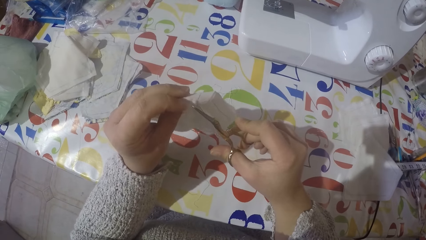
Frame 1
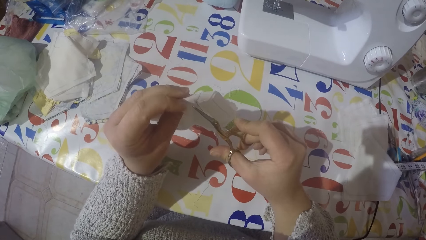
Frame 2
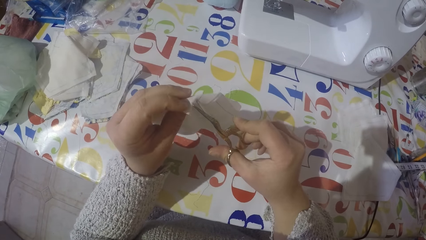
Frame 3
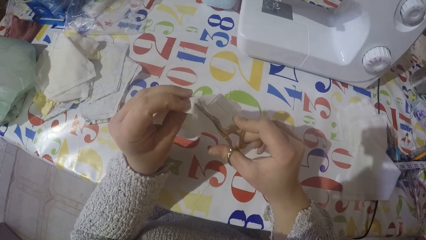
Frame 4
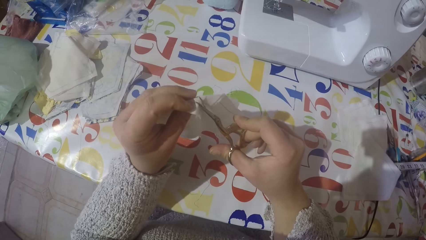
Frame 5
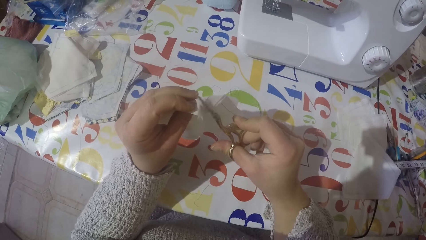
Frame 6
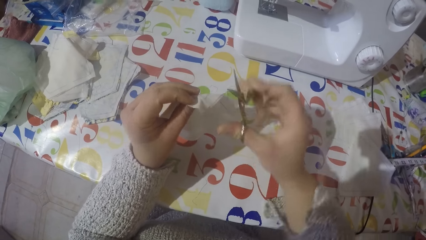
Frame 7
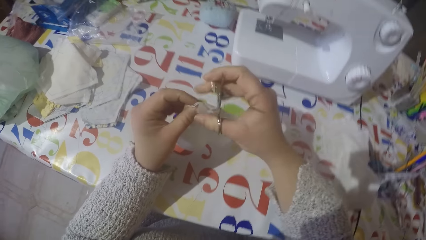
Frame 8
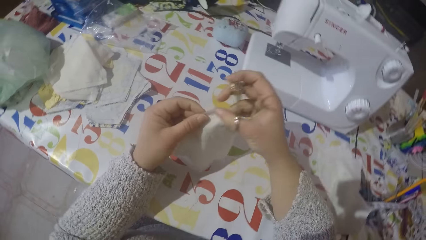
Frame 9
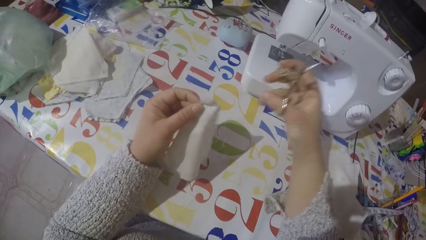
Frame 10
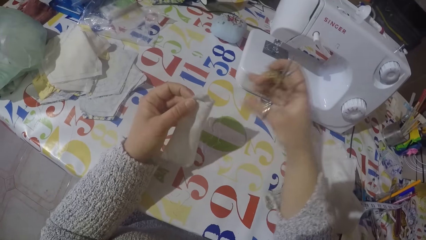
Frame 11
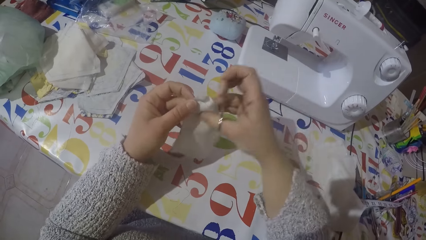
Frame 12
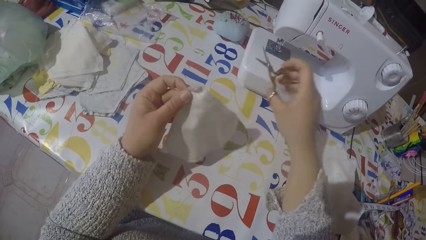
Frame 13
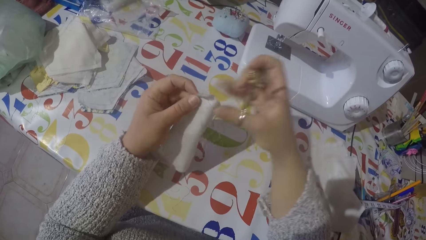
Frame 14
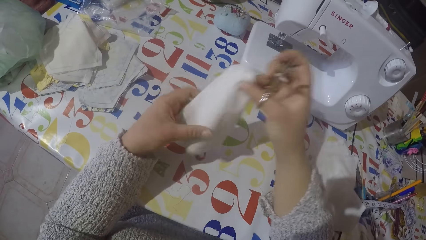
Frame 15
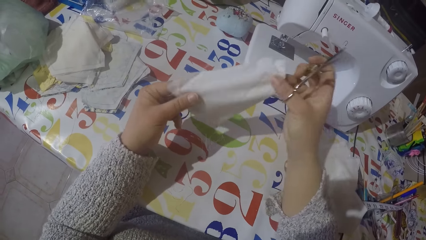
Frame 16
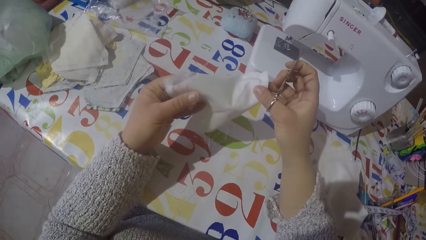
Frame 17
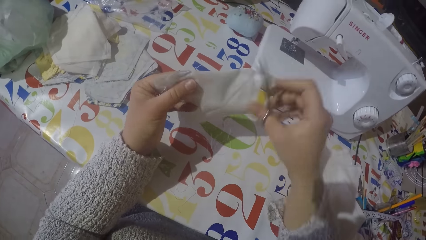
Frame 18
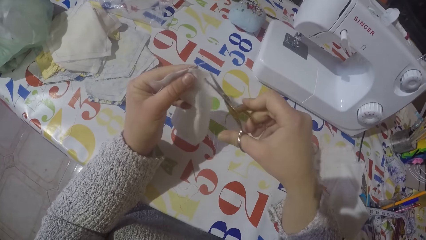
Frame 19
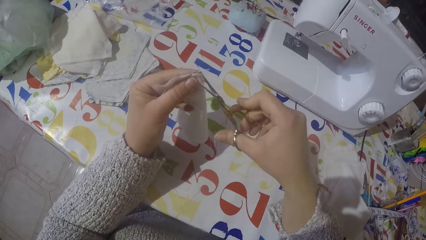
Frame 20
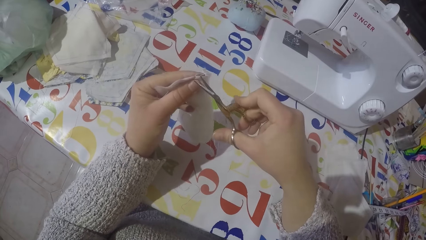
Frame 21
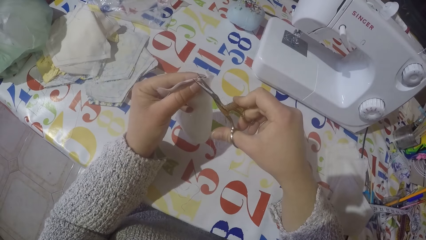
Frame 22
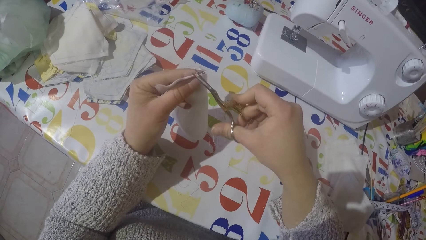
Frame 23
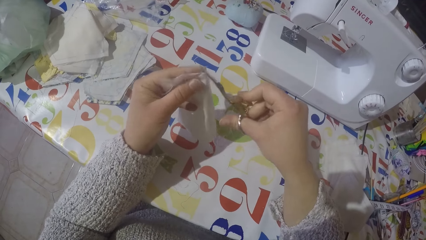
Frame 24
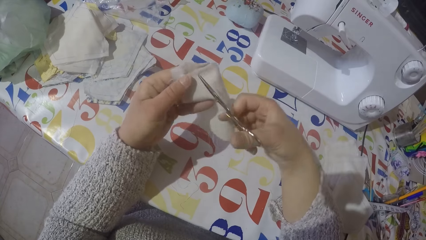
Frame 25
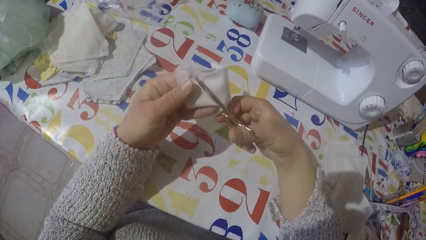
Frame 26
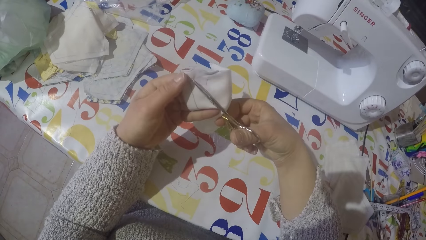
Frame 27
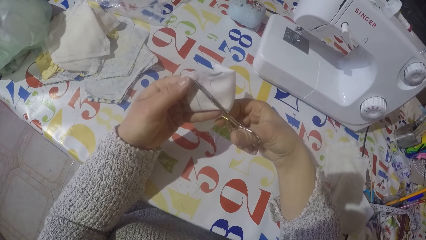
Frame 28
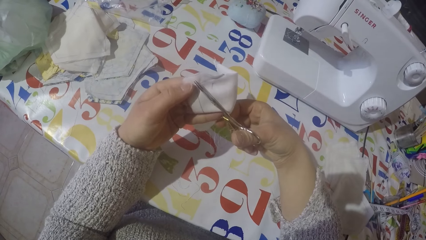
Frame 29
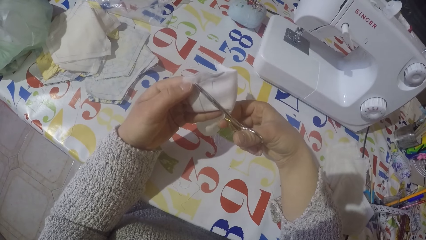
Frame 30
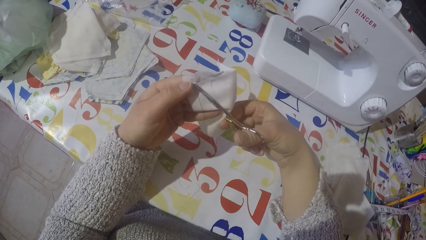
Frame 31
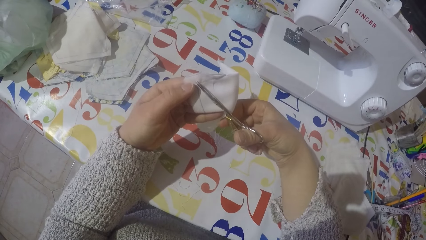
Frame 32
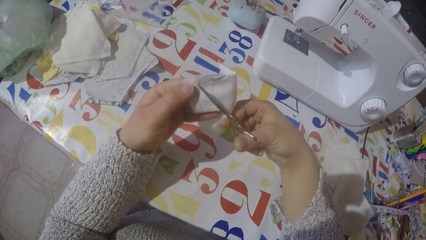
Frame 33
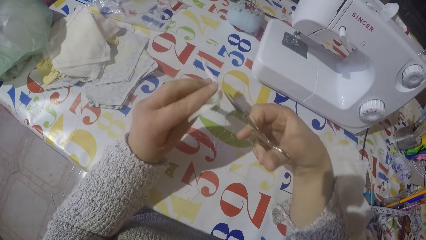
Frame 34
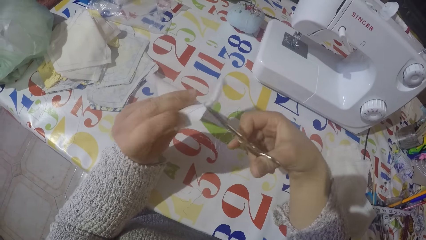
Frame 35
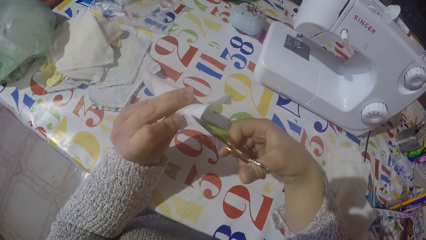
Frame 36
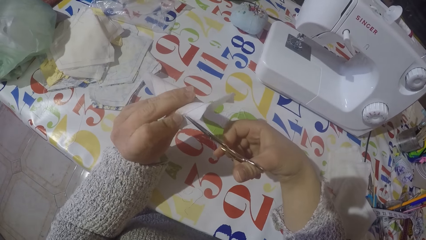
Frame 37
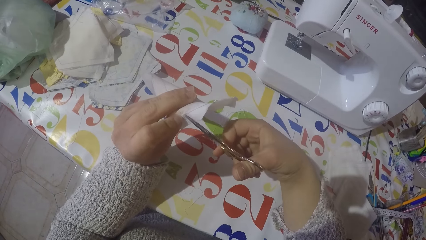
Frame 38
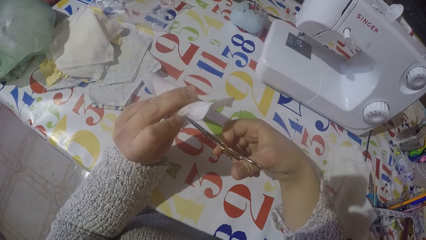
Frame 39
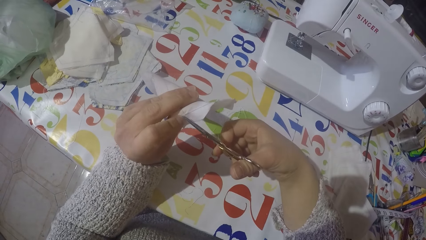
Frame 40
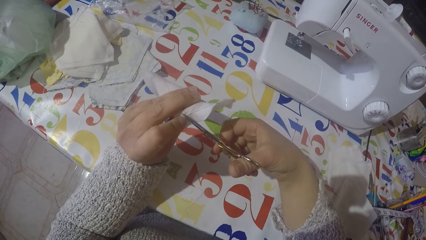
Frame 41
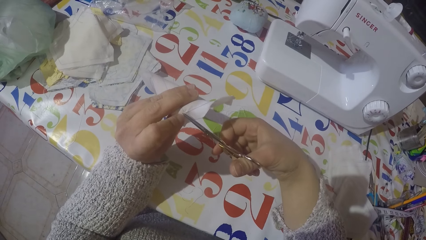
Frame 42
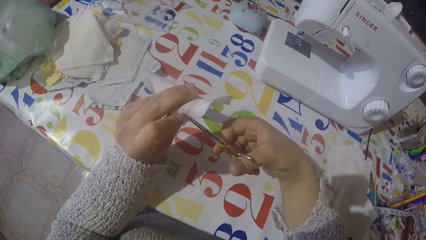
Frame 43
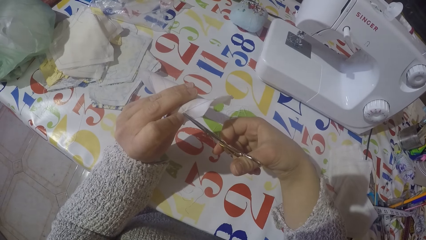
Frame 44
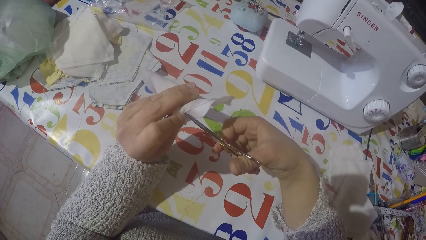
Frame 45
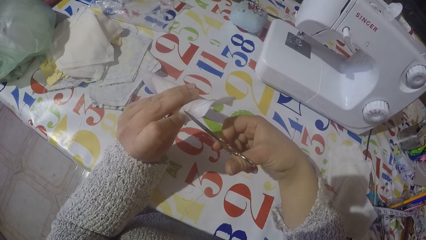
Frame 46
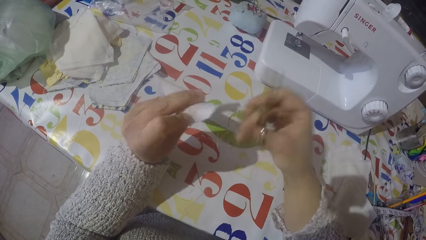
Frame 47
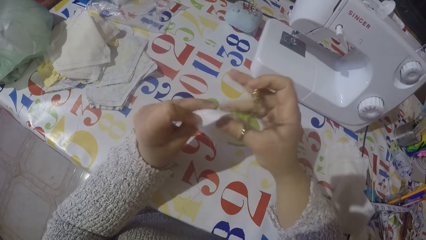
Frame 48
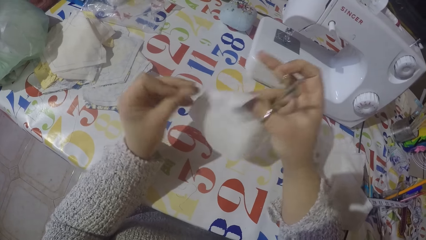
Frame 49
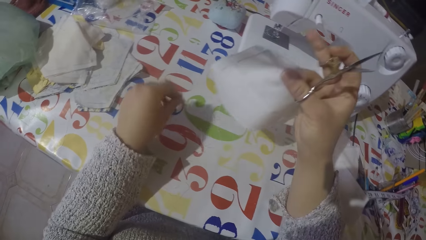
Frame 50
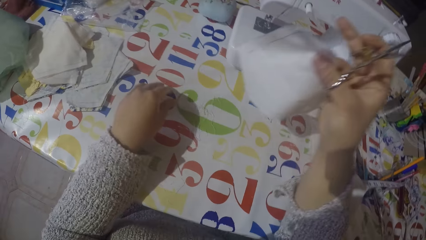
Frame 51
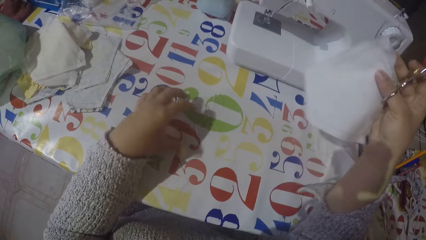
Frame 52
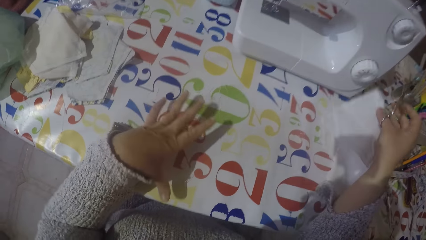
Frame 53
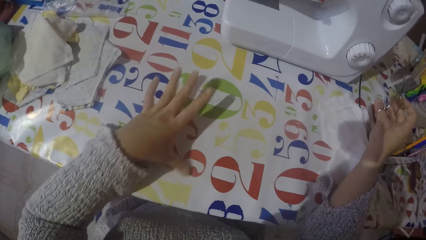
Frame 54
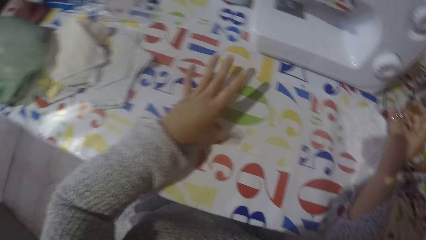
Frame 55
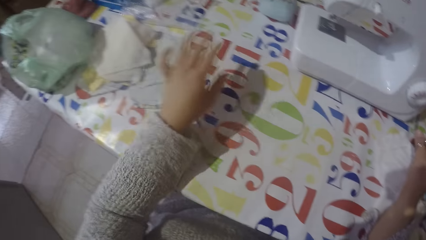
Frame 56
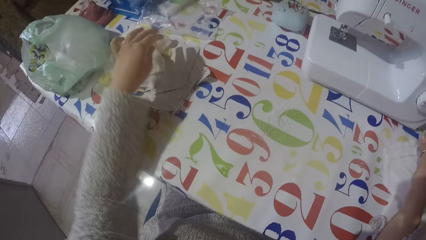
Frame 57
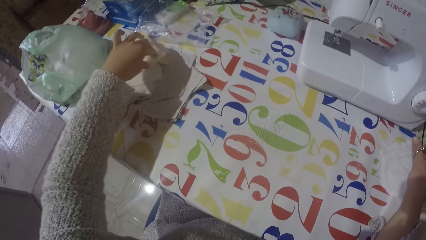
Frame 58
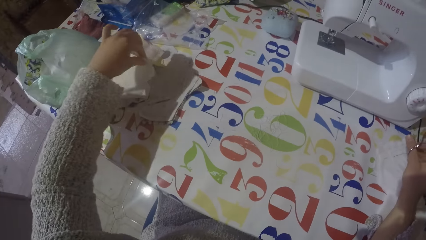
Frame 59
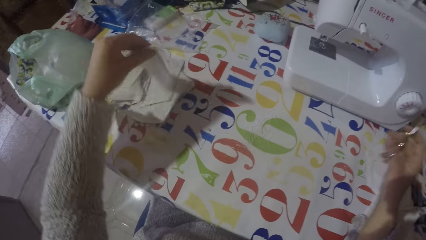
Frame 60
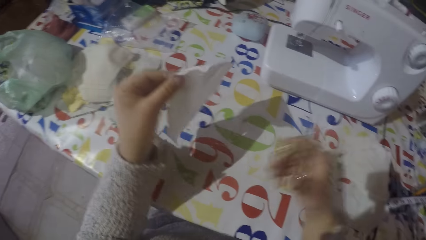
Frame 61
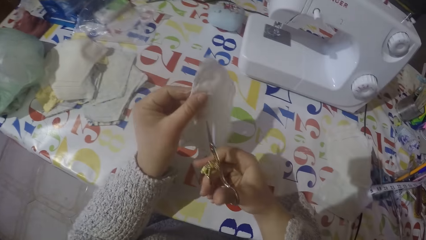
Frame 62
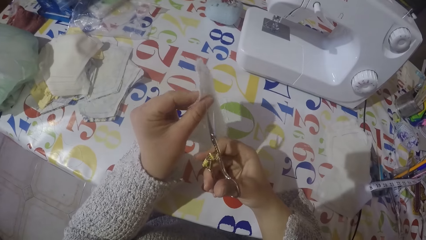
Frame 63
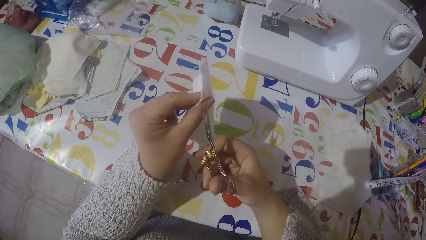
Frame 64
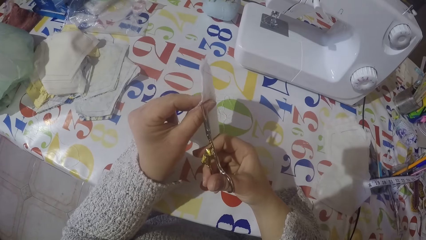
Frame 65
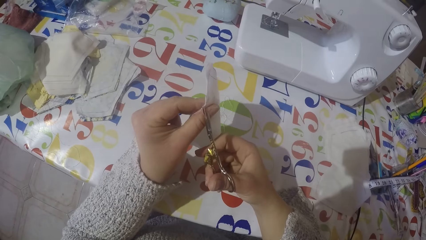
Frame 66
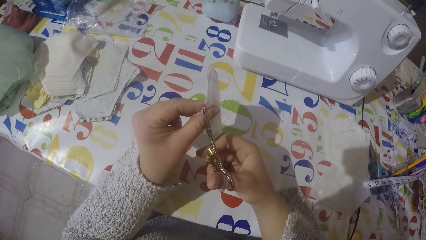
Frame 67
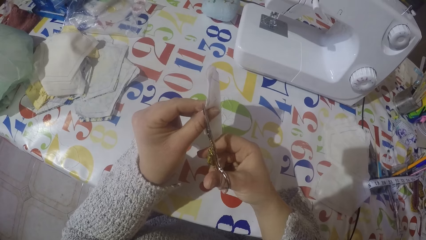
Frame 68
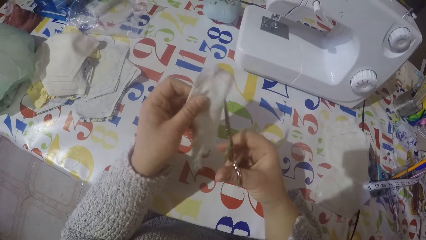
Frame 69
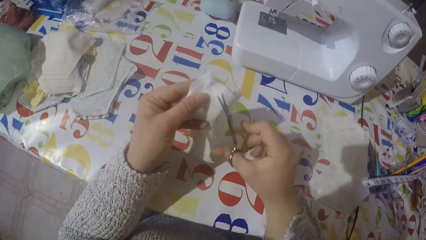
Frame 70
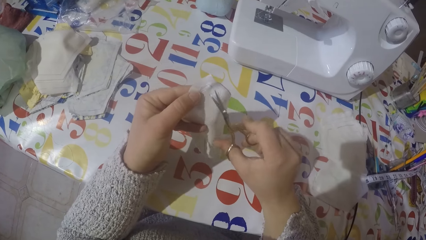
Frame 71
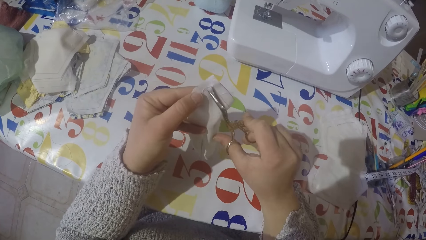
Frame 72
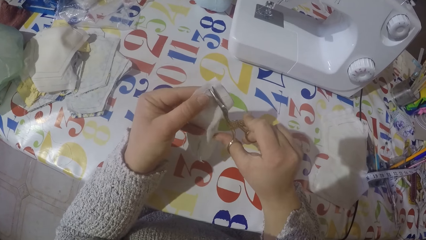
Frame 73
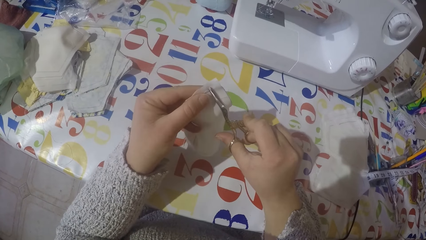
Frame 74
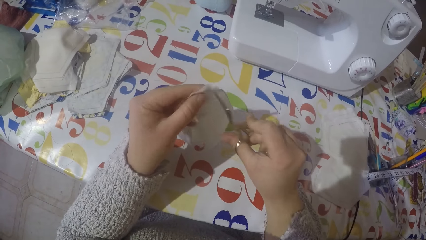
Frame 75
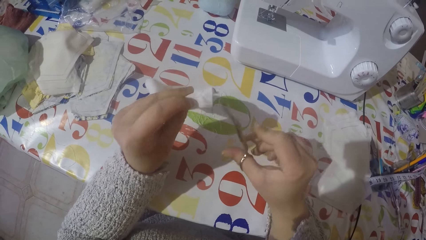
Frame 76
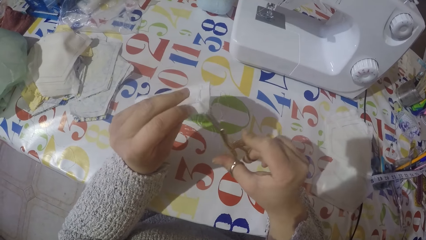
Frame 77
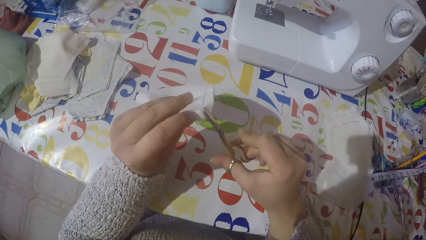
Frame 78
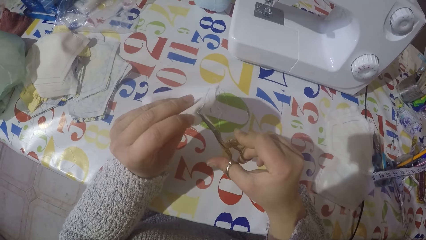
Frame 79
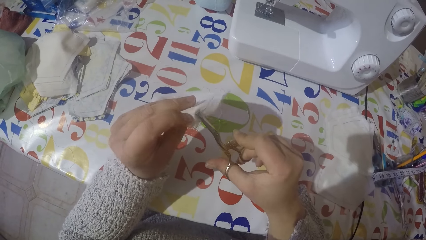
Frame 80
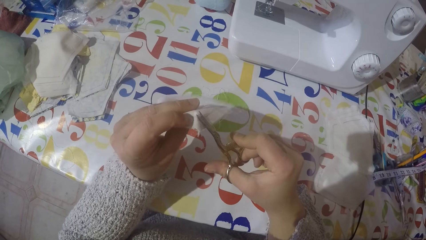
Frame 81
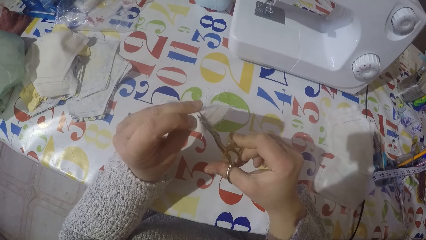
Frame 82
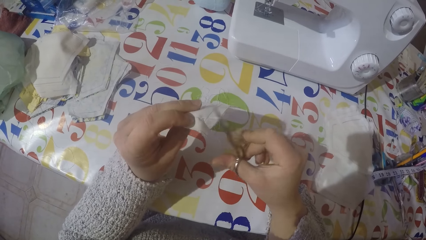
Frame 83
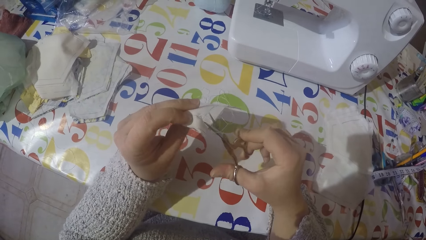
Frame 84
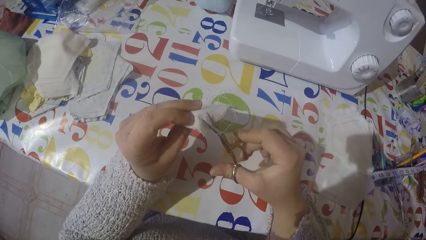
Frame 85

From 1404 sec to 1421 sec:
The camera wearer removes sewing threads from the piece of cloth with his right hand. He cuts the thread on the piece of cloth using the scissors. He drops the piece of cloth with the rest. He moves the sewing threads on the table with his hand. He picks up another piece of cloth with his left hand. He cuts the thread on the piece of cloth using the scissors.
